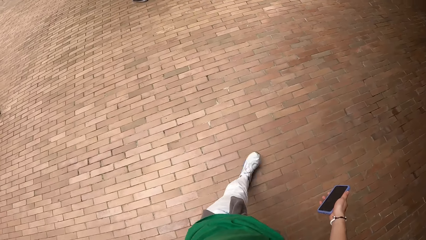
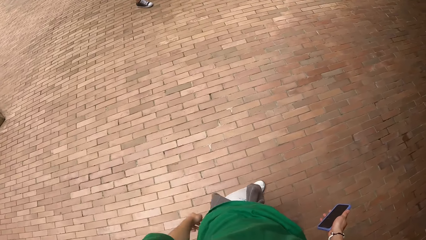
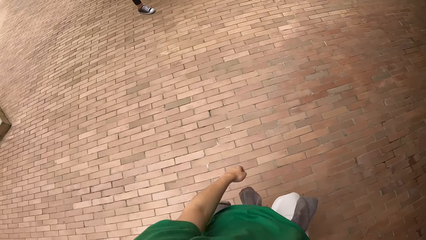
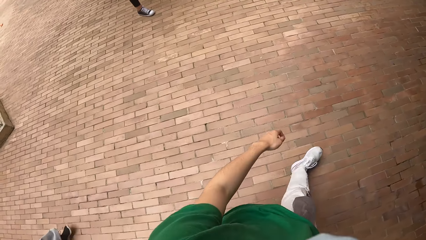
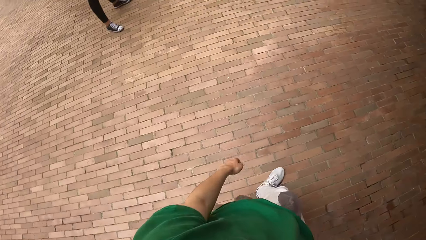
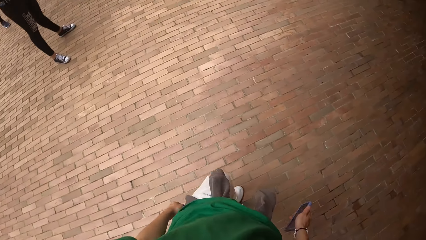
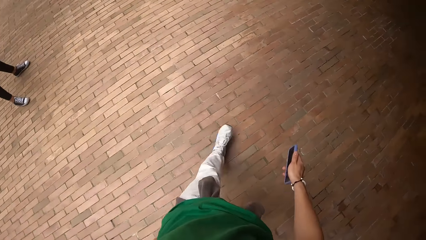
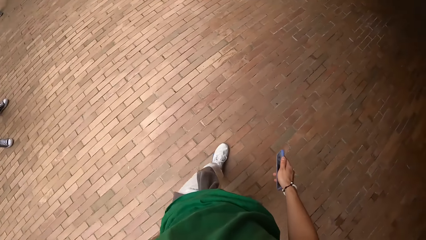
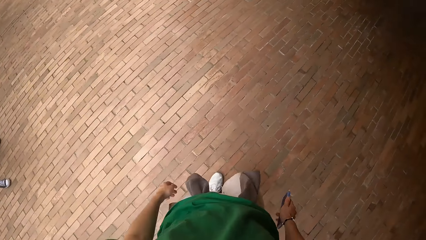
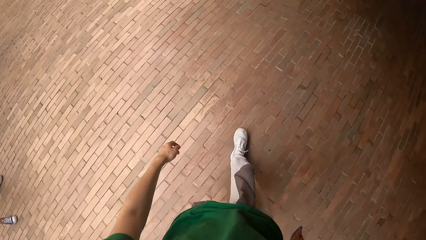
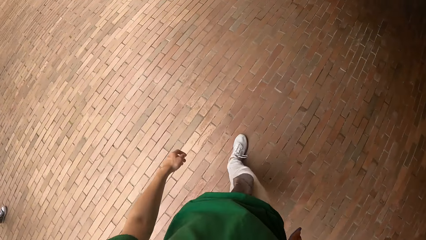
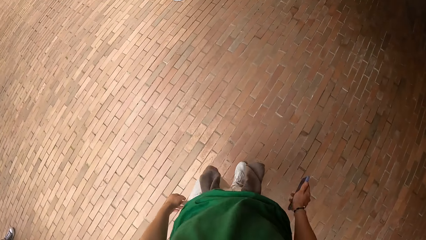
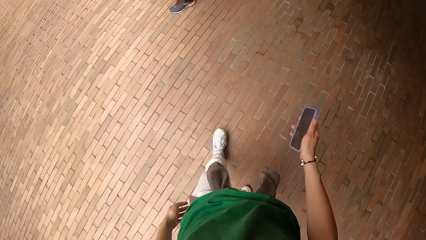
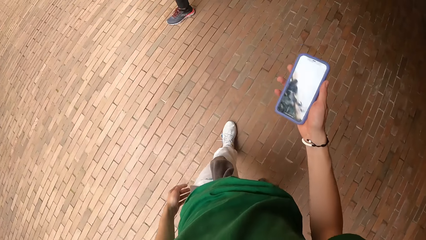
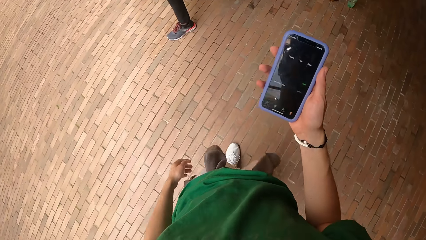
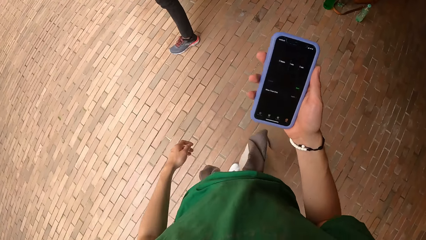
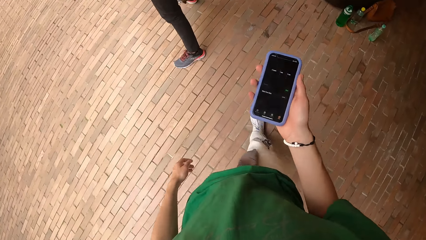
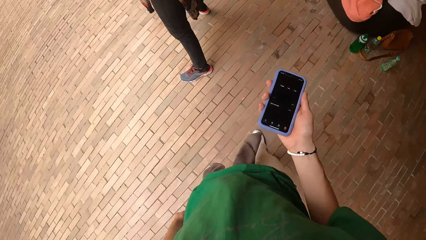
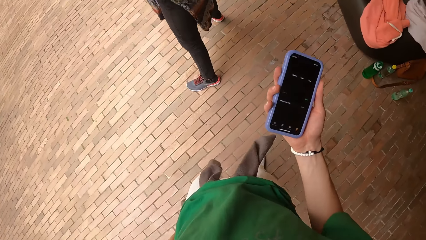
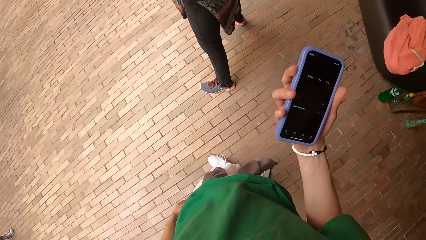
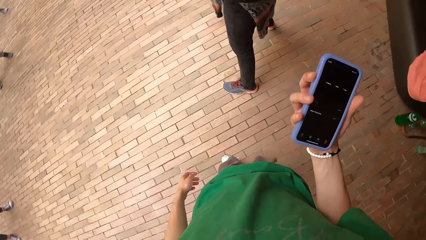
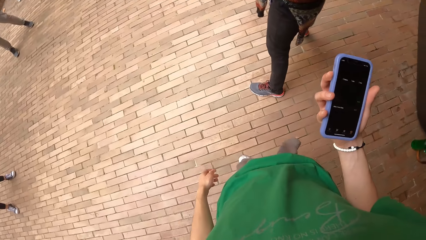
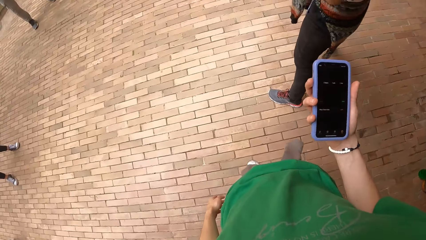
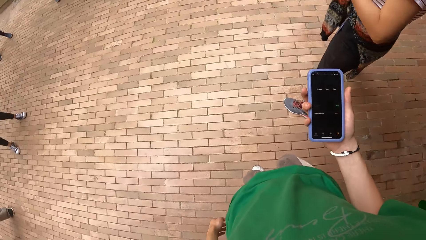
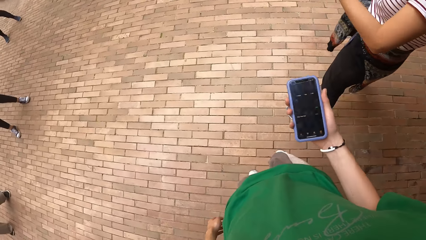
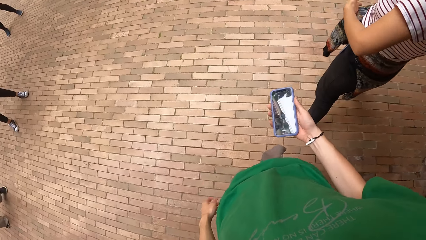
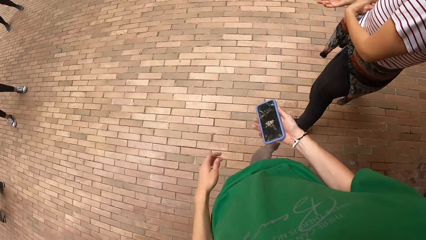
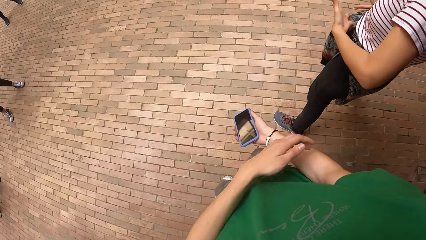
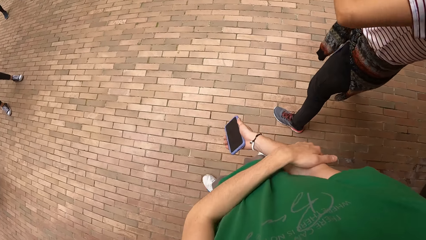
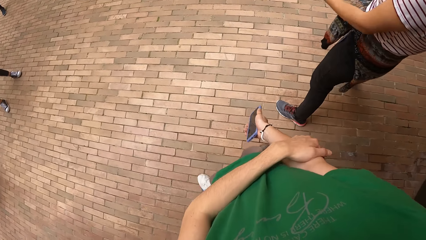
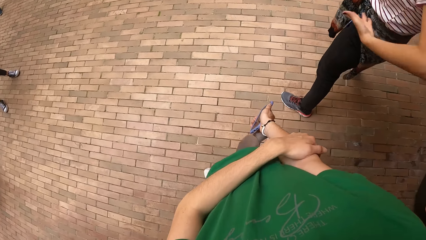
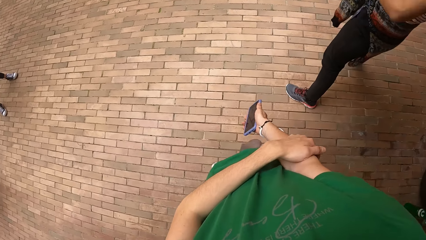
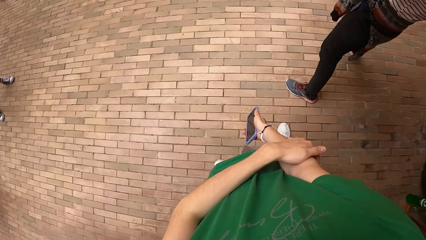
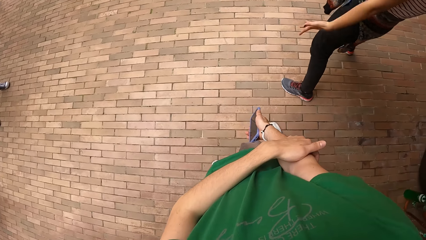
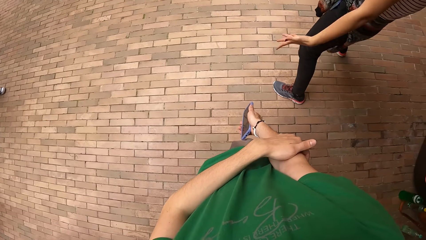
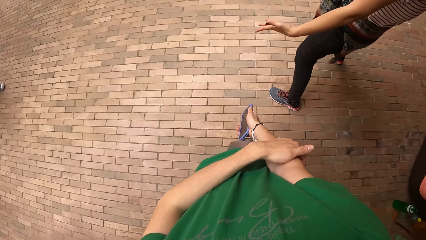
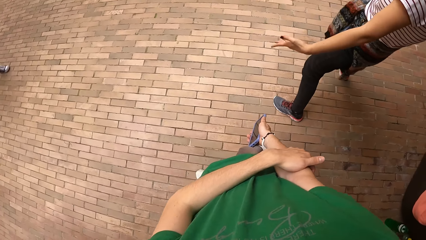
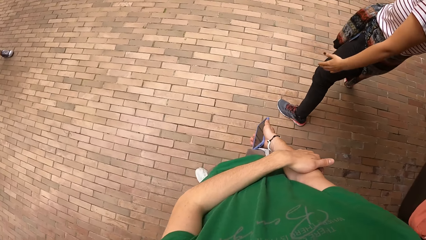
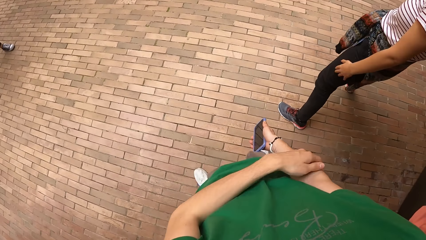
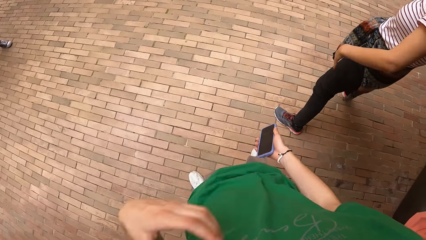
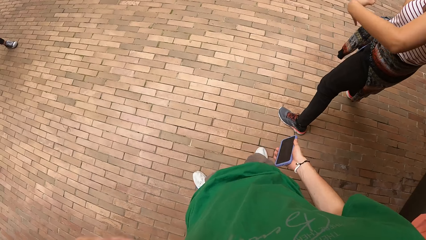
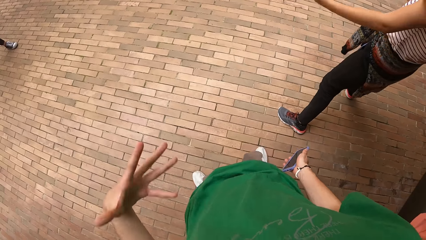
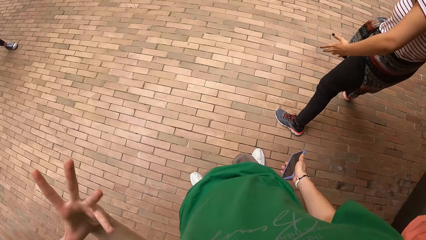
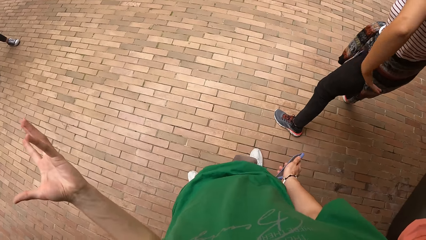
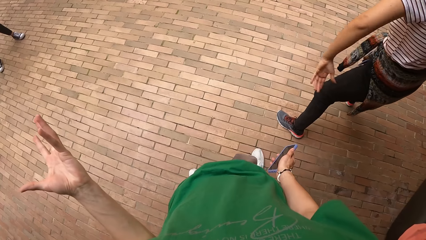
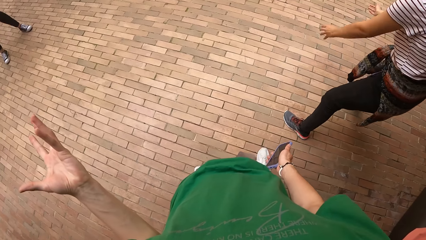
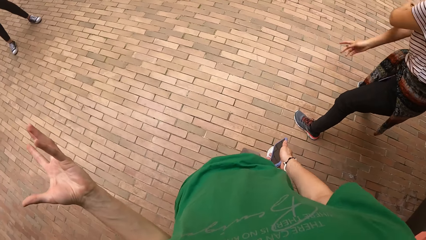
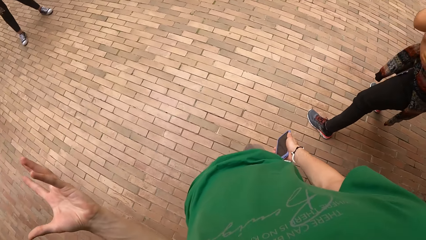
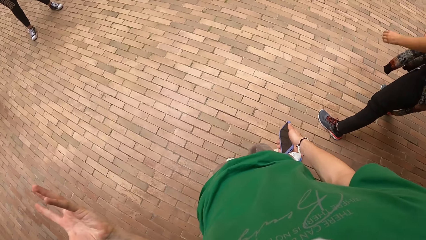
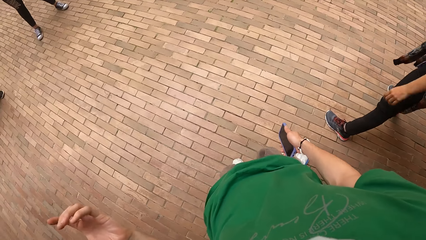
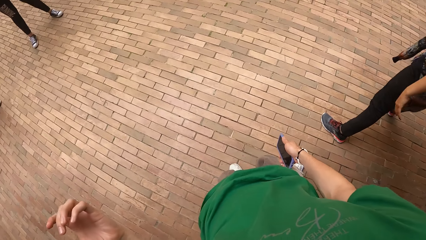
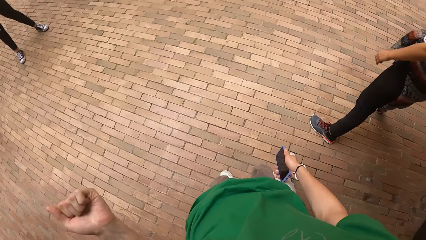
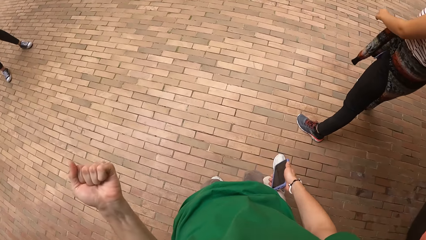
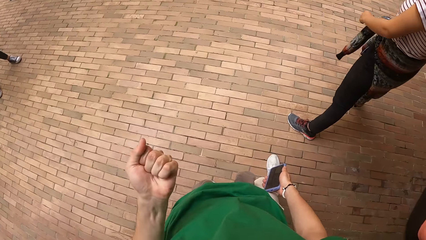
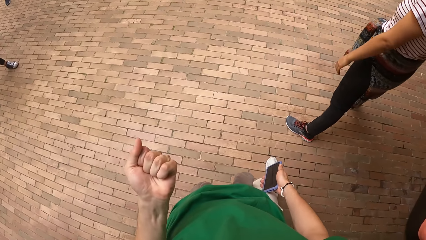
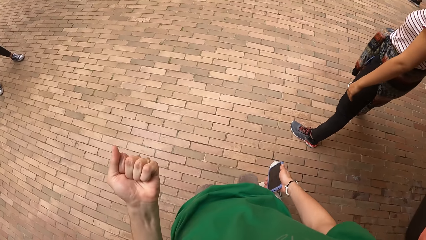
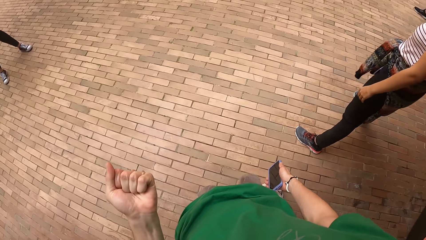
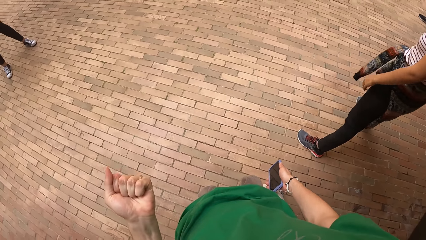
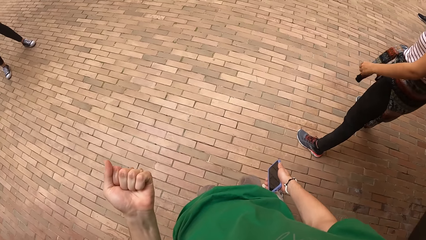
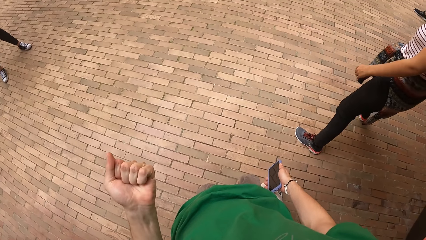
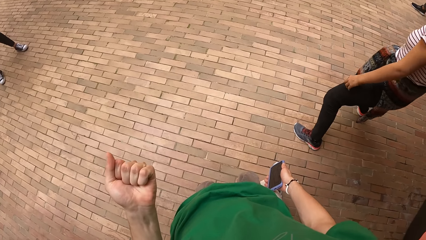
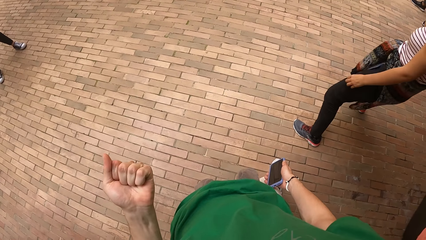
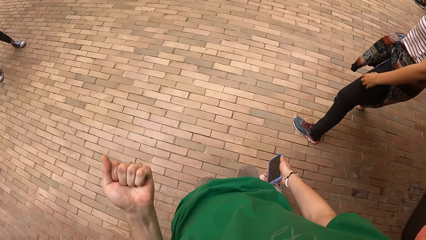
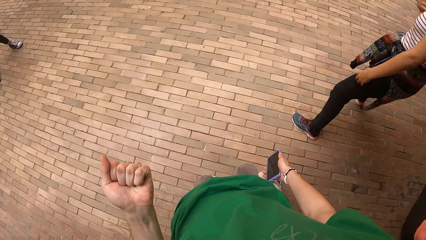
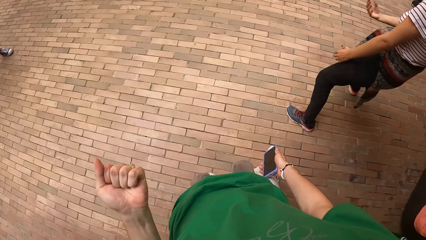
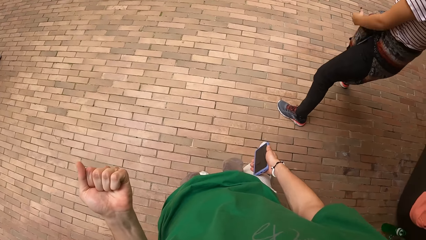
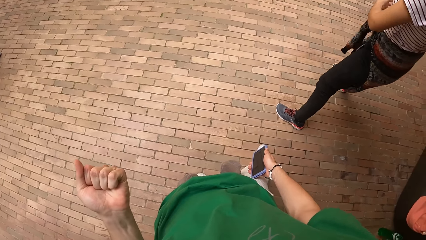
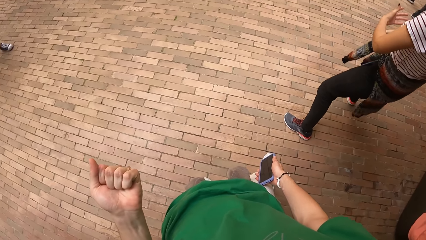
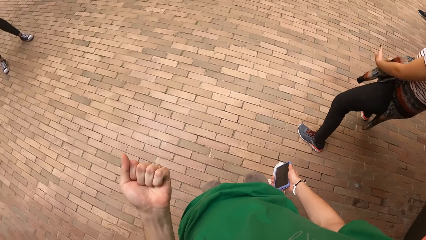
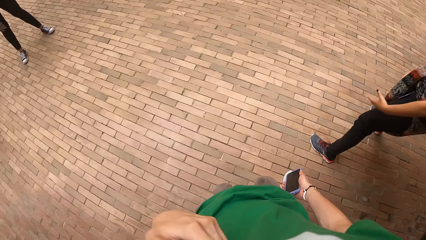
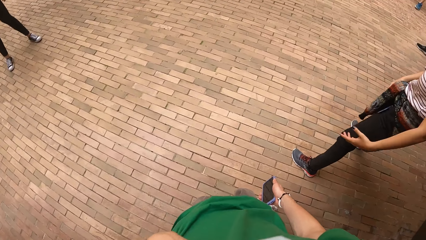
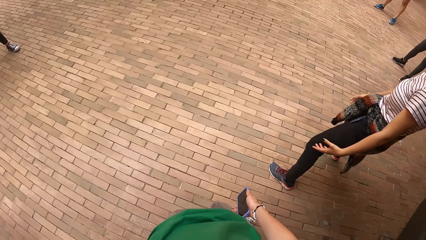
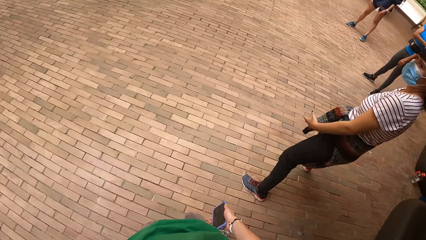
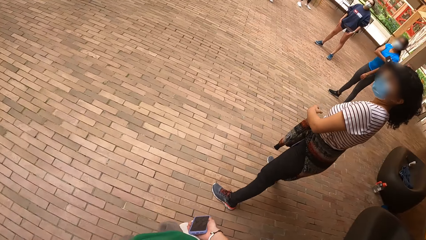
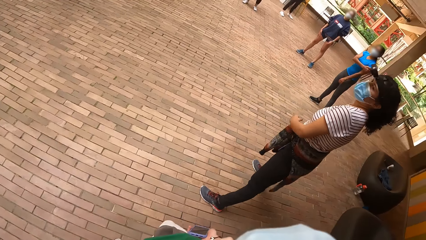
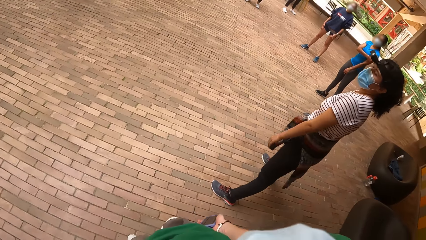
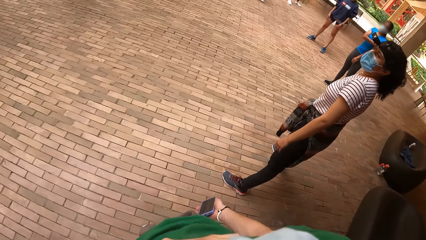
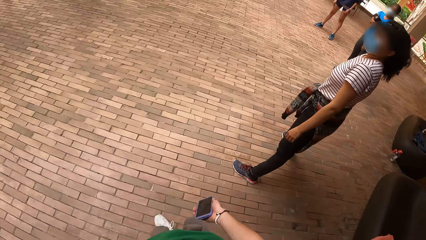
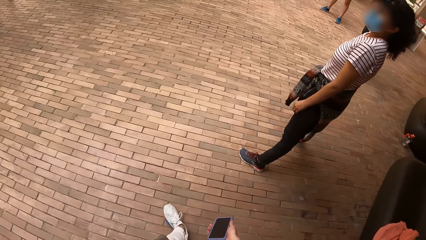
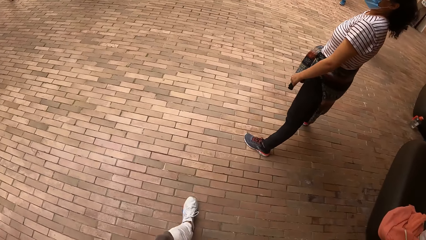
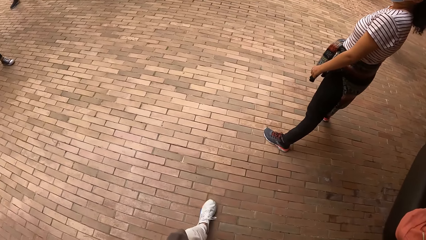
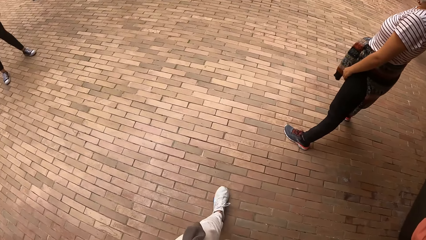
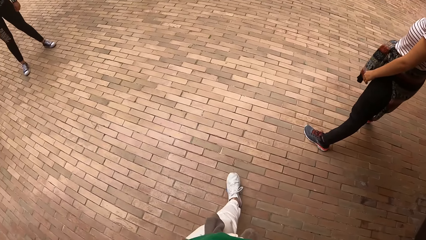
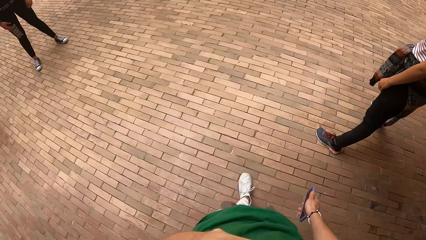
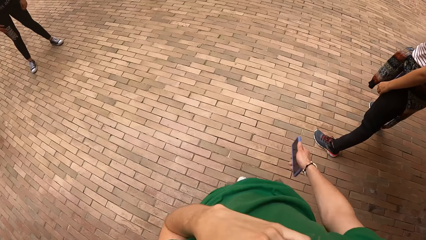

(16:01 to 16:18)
The camera wearer walks around. She looks at the phone. She holds her right arm. She shows a hand gesture. She folds her left hand.
